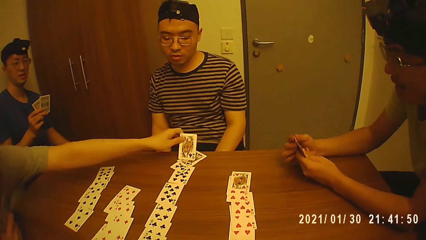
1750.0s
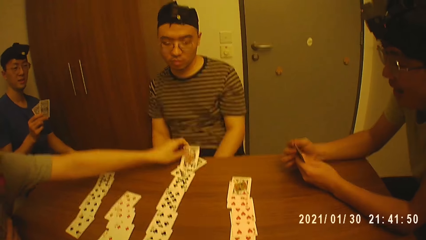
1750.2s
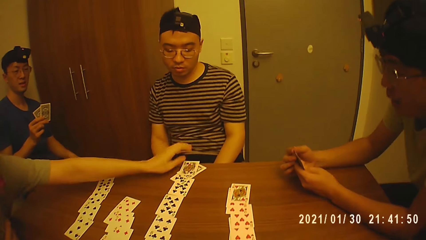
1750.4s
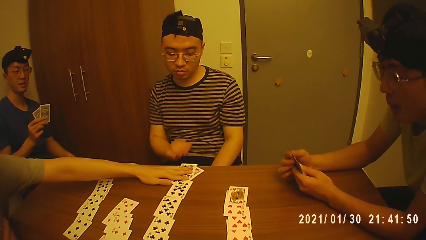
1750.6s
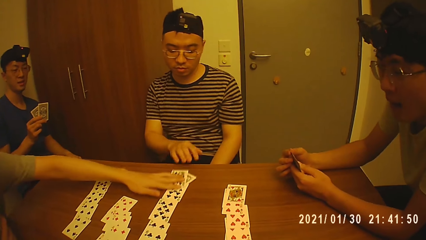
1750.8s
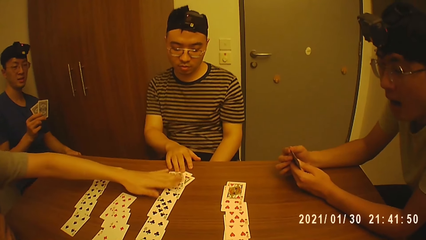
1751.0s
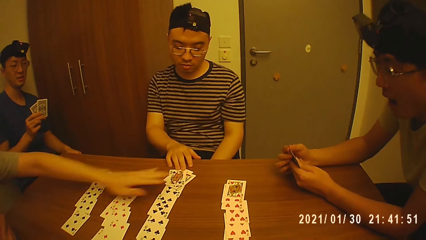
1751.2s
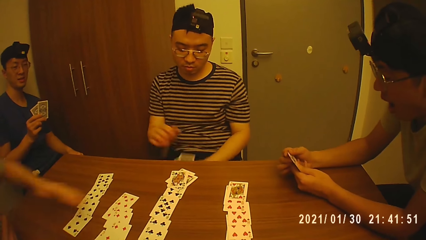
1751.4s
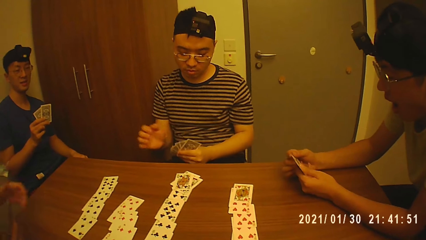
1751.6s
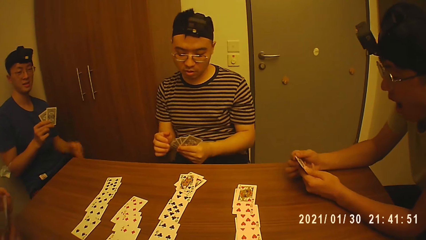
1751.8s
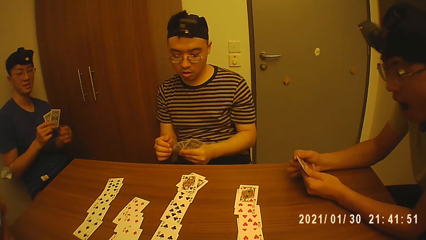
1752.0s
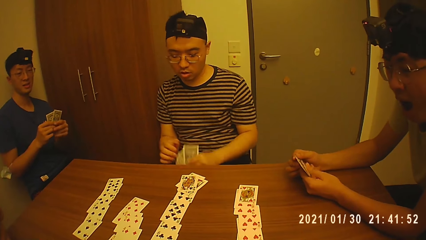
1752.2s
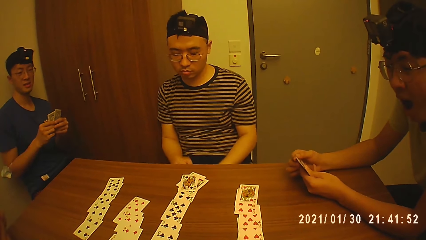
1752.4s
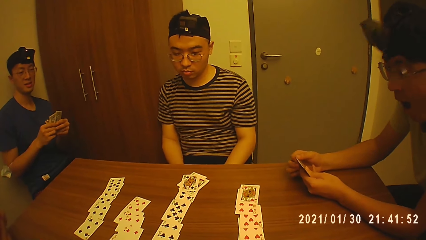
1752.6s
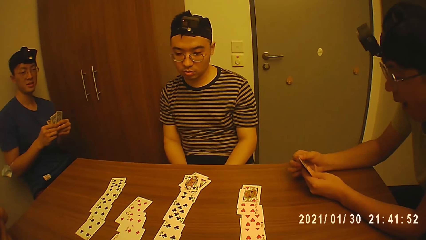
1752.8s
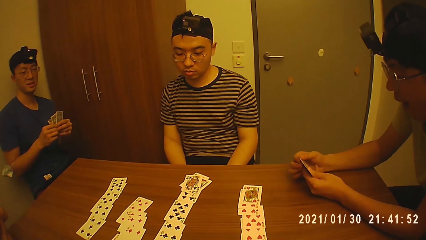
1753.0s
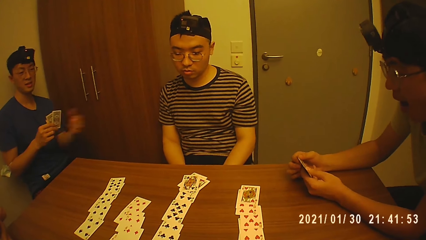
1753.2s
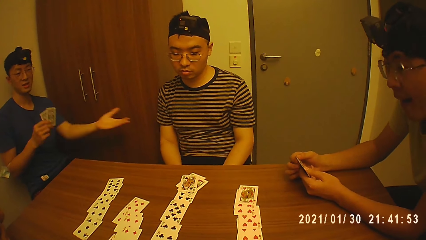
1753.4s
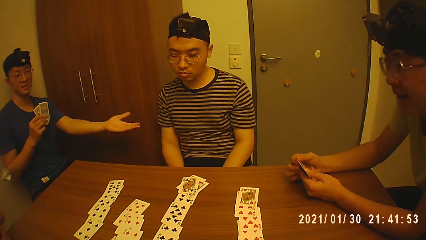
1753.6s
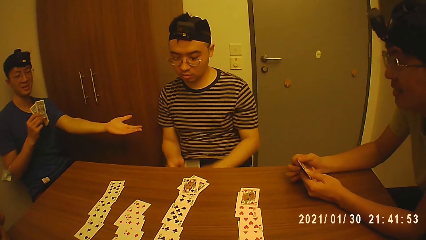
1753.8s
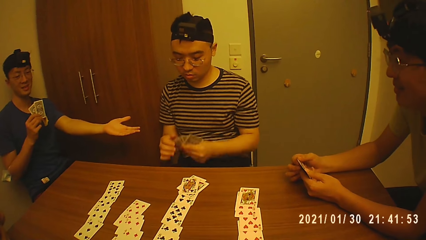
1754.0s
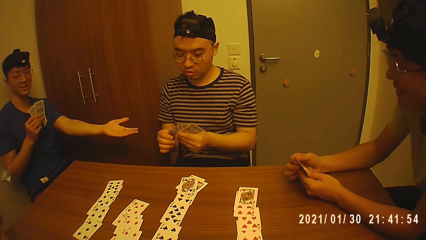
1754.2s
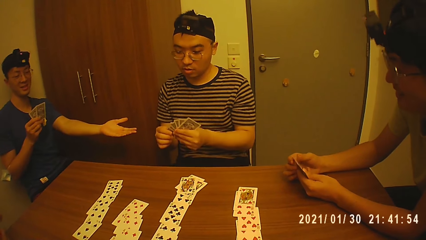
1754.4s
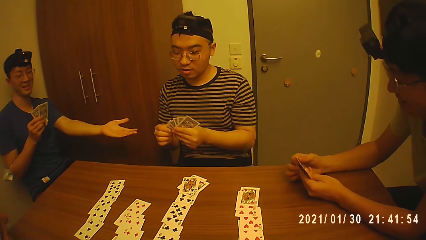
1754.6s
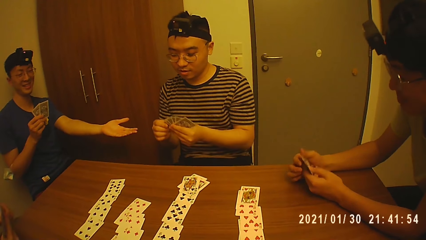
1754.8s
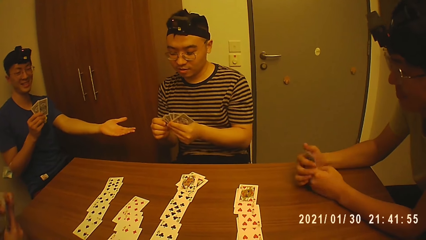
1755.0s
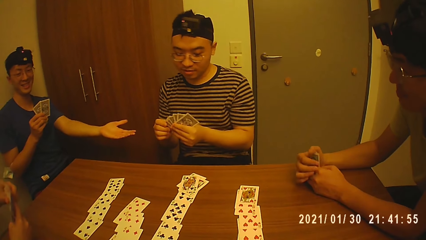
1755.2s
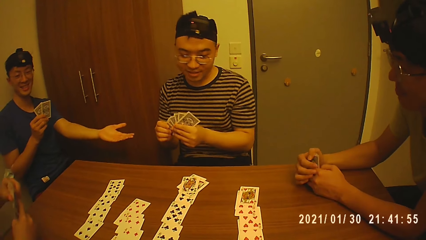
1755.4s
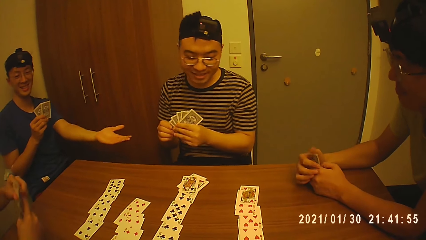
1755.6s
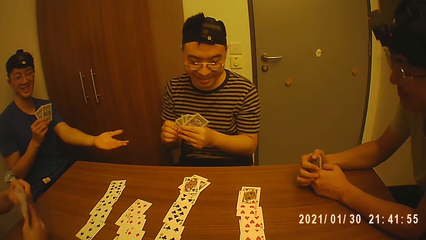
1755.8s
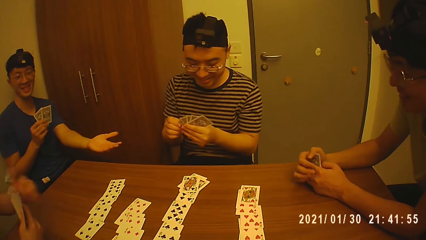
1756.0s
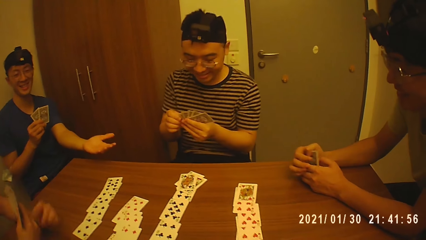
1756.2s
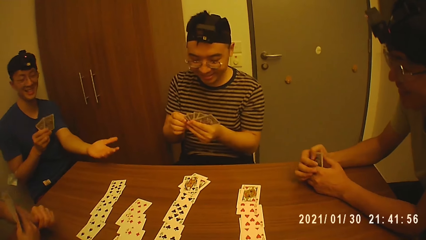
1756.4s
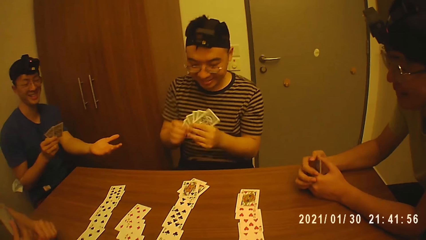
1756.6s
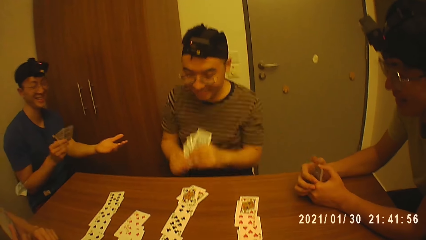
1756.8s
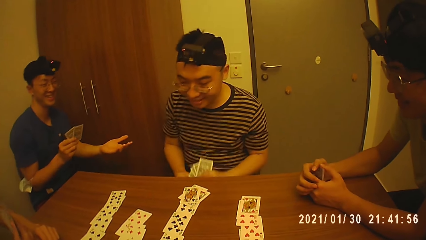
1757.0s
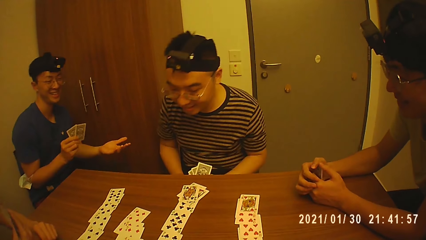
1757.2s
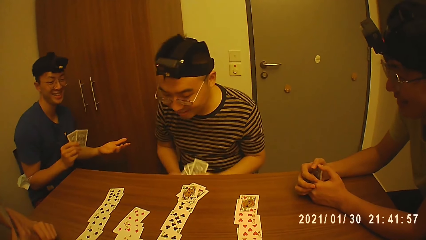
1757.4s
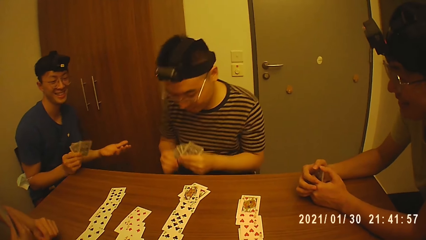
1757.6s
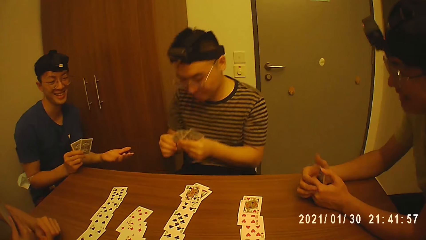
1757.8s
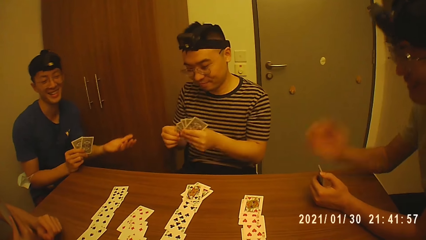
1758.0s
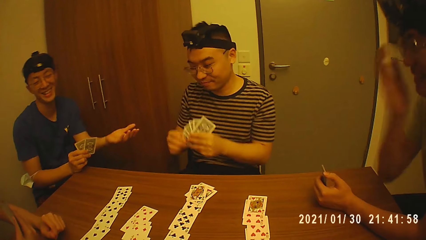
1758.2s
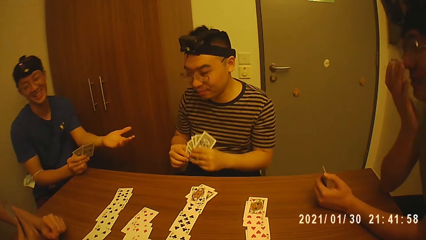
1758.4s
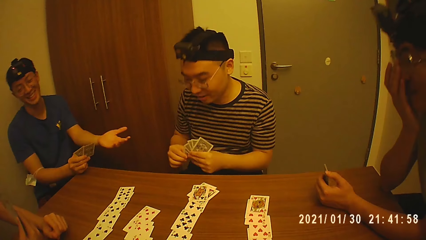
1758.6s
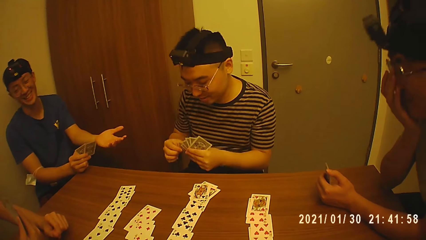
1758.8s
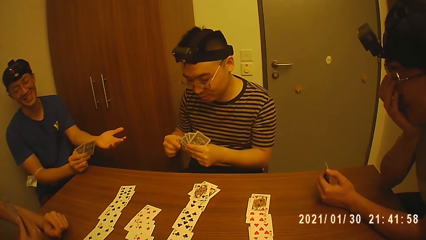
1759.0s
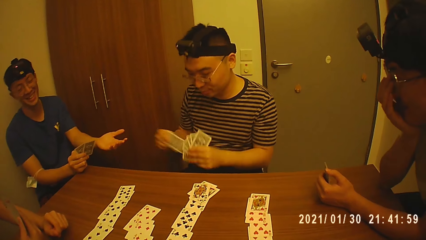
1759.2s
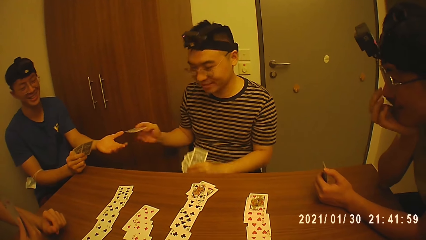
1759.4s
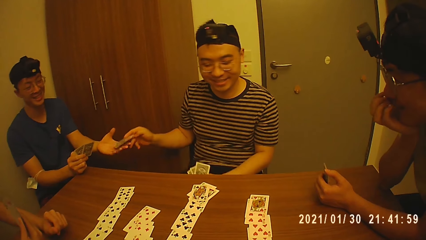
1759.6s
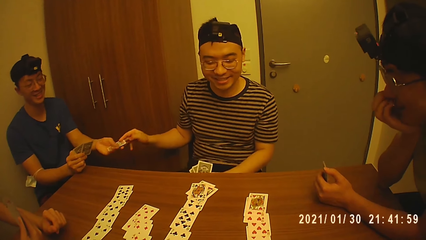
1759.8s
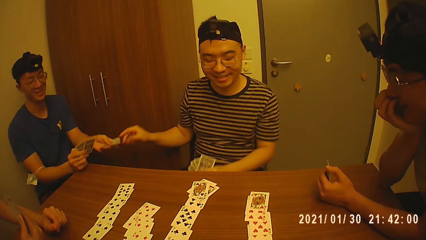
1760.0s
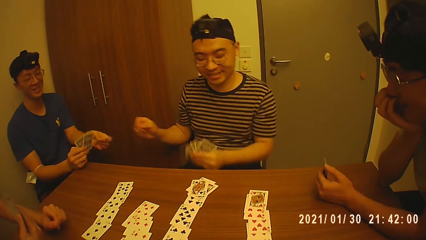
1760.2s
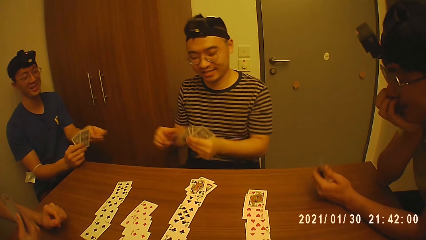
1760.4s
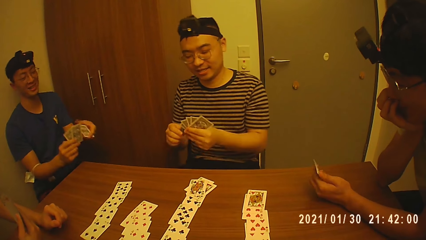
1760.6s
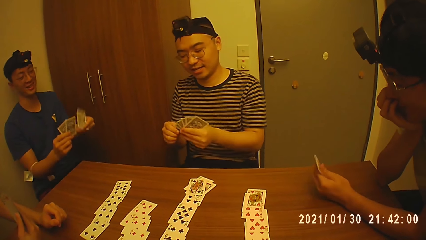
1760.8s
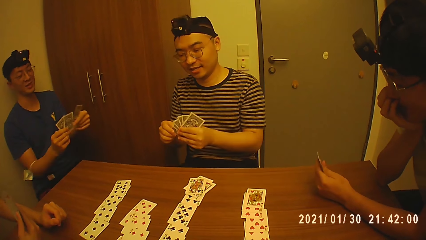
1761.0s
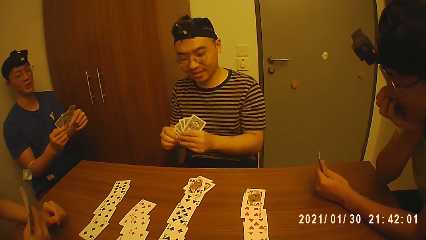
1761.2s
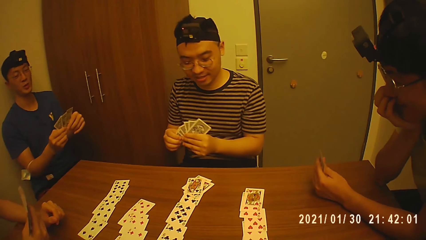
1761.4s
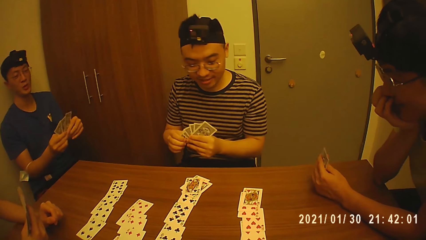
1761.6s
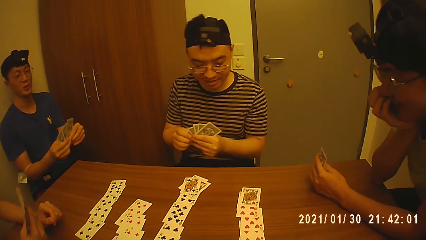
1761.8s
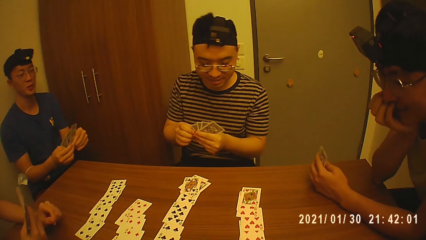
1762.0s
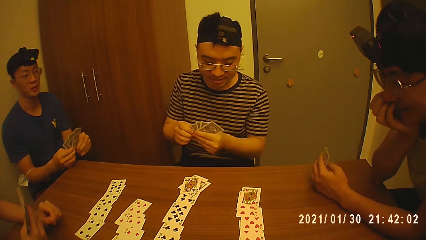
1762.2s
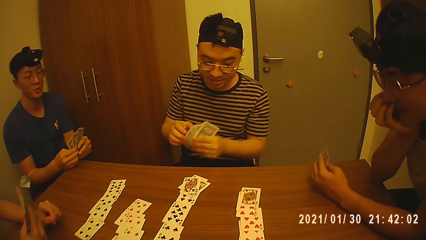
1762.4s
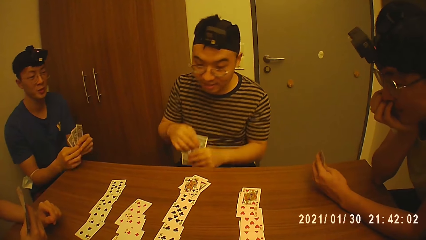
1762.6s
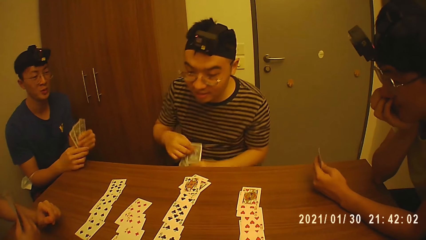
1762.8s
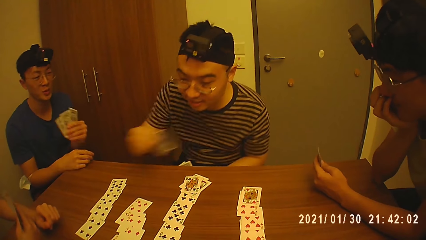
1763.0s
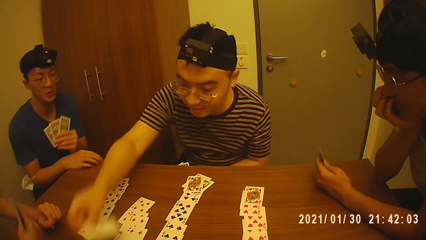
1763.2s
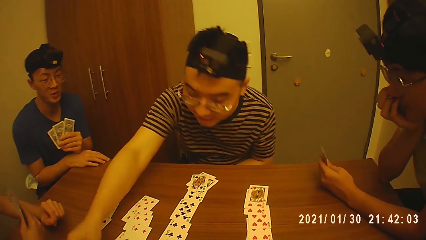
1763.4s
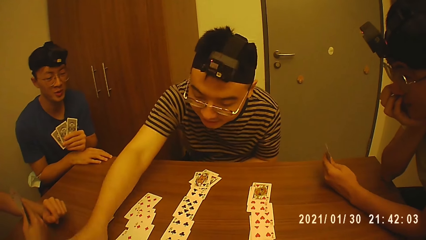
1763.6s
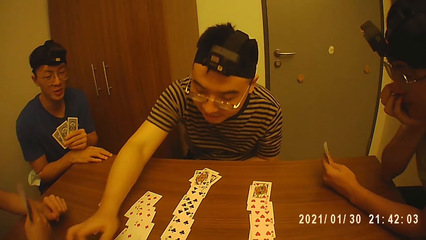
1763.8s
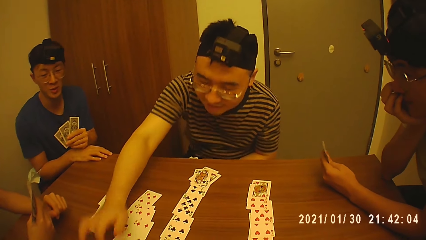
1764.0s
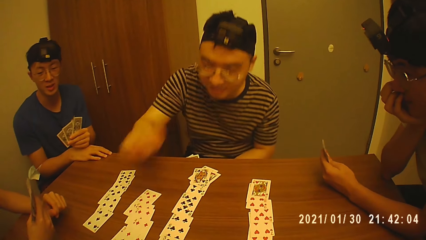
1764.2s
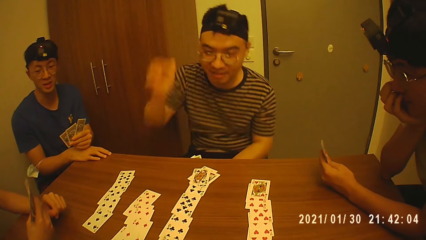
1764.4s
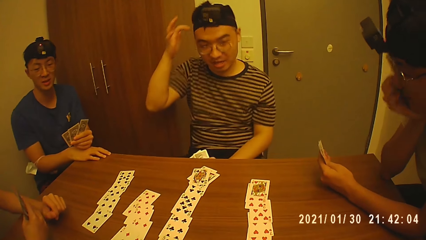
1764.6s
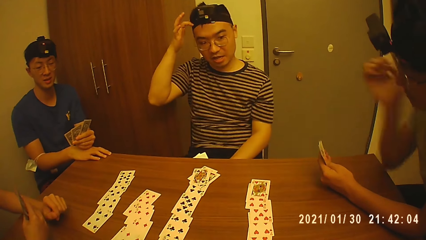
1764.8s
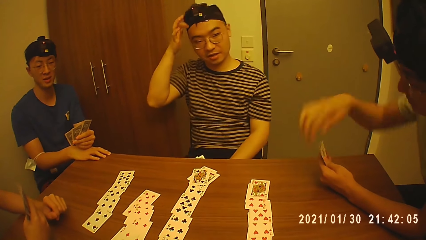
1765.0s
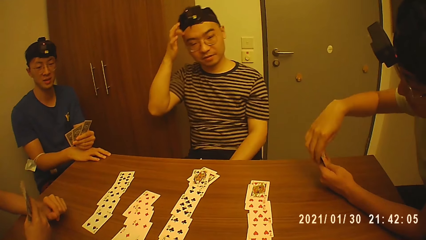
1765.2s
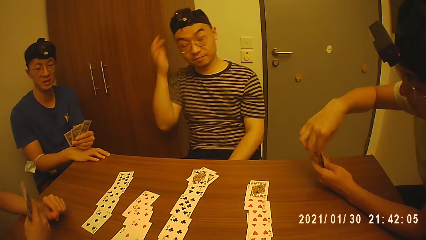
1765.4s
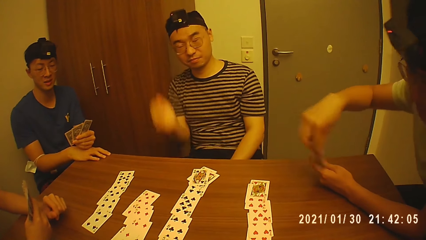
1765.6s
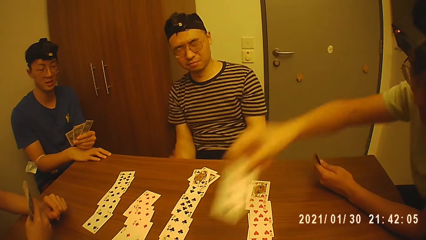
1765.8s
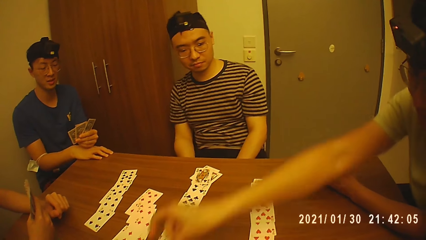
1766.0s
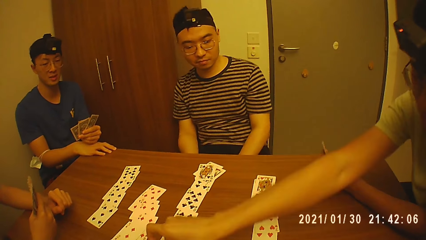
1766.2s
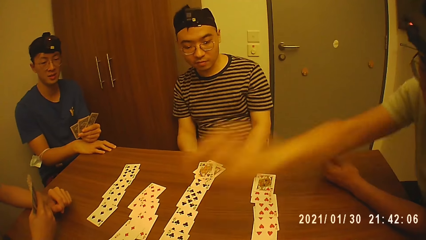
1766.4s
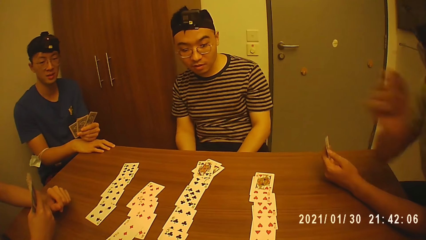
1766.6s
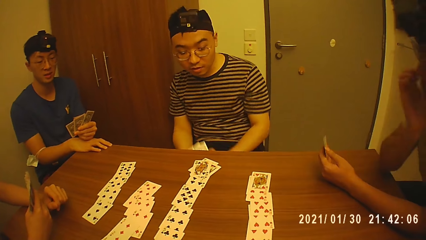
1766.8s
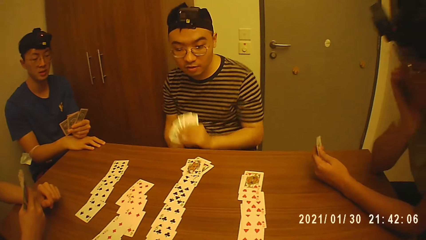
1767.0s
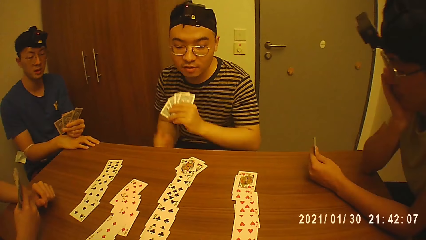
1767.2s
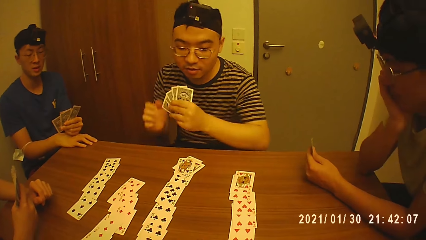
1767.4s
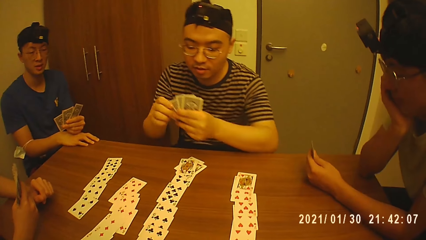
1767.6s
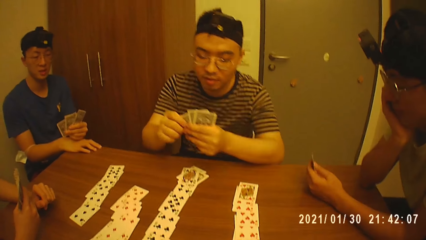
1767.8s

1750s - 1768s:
A man puts a card on a table and moves the card on the table. Another man puts a hand on the table and puts cards under the table. A third man stretches his left hand towards the second man. The first man puts a hand on the table. The camera wearer laughs with a fourth man, the first man, the third man and the second man in the room. The second man holds cards with hands on his lap. The fourth man puts a hand on his face. The second man passes a card to the third man. The third man puts a hand on the table. The second man places a card on the table. He touches his head with his right hand and scratches his head with a hand. The fourth man plays a card on the table.
